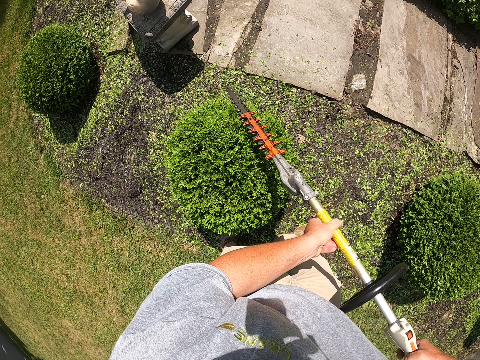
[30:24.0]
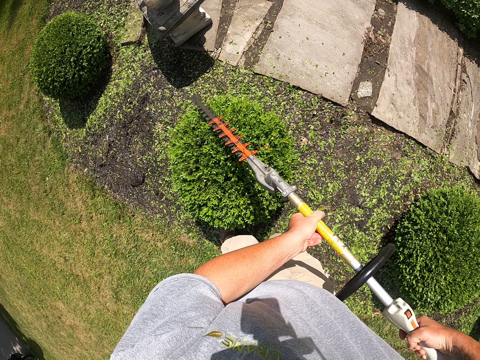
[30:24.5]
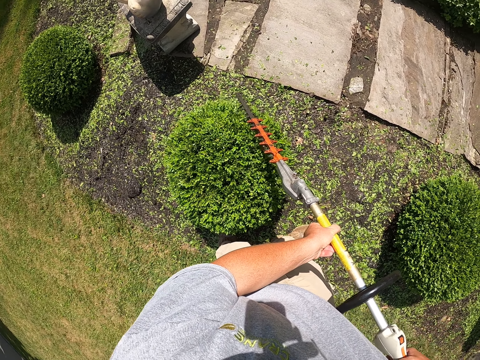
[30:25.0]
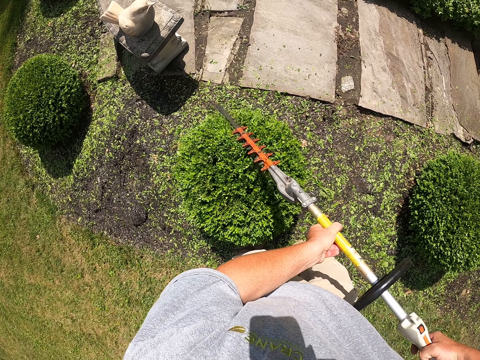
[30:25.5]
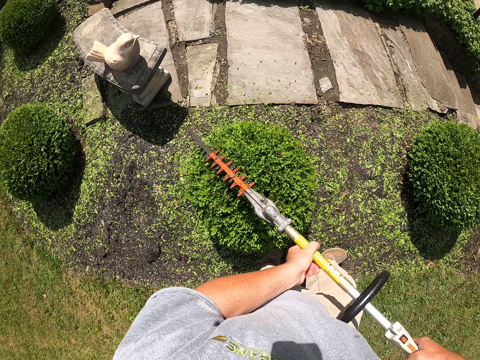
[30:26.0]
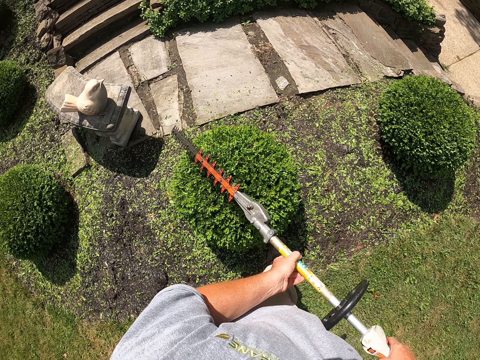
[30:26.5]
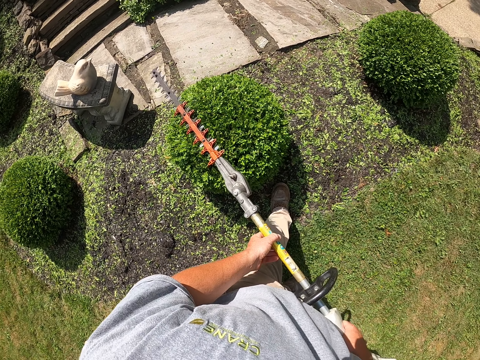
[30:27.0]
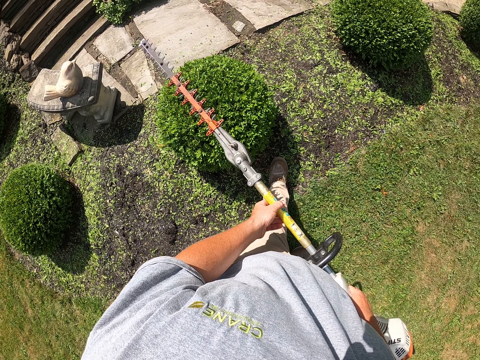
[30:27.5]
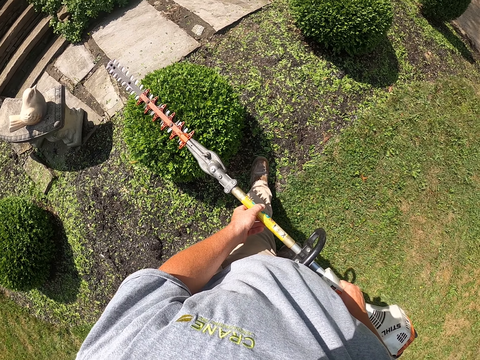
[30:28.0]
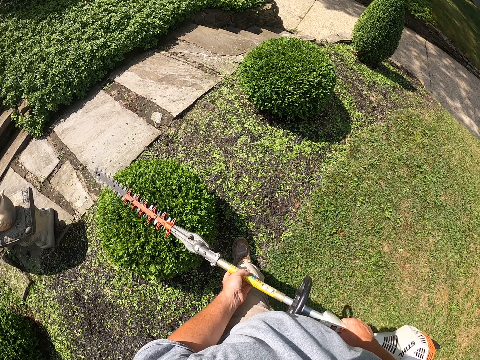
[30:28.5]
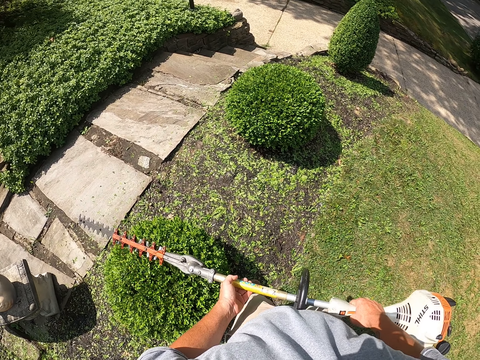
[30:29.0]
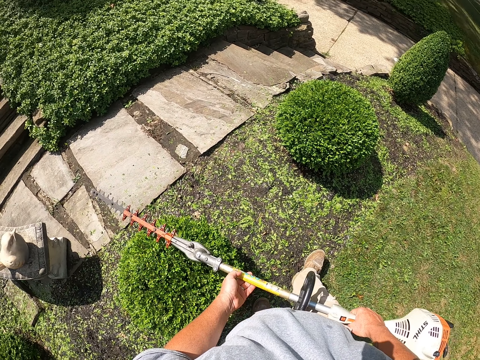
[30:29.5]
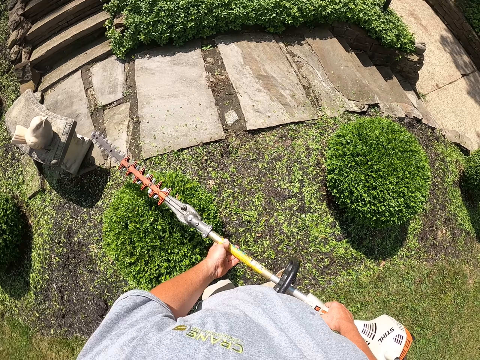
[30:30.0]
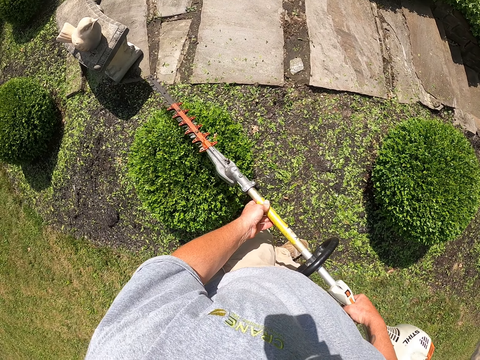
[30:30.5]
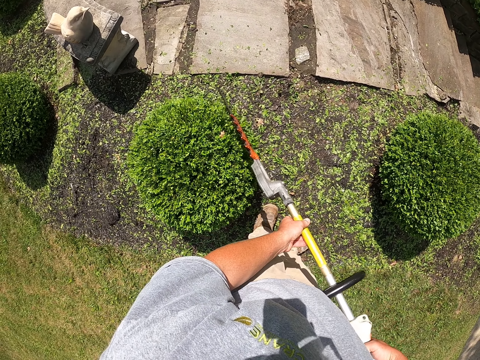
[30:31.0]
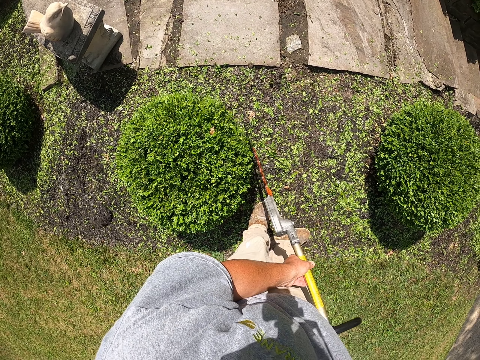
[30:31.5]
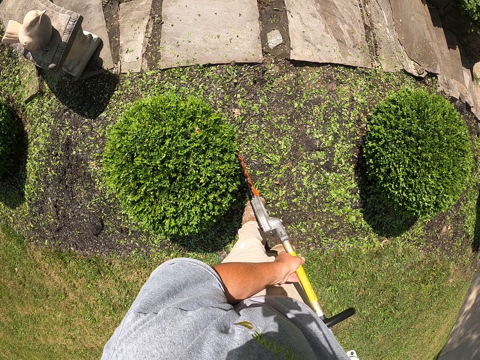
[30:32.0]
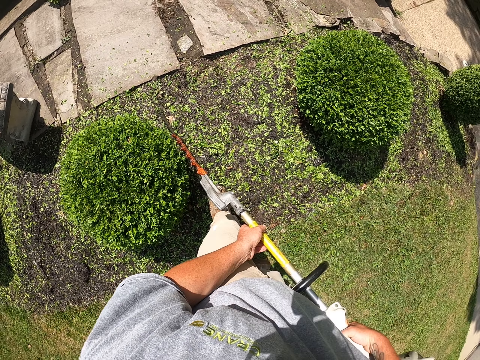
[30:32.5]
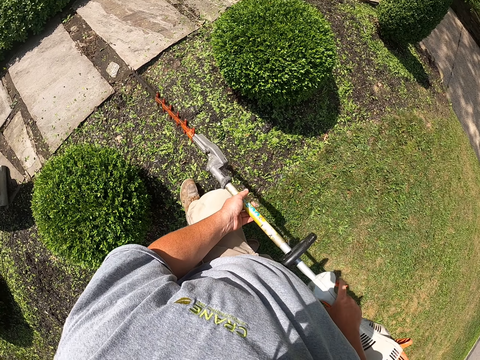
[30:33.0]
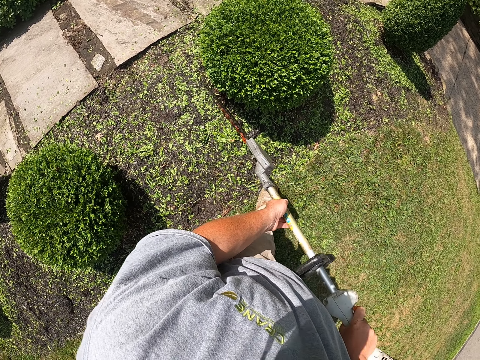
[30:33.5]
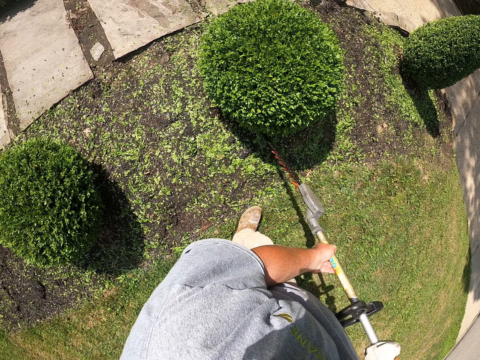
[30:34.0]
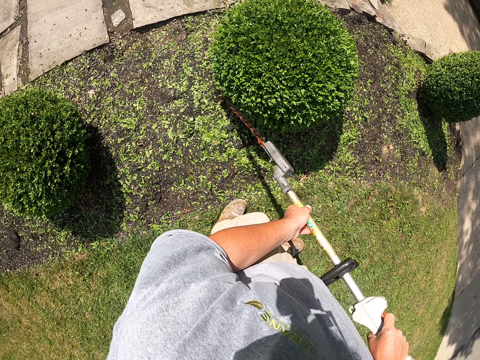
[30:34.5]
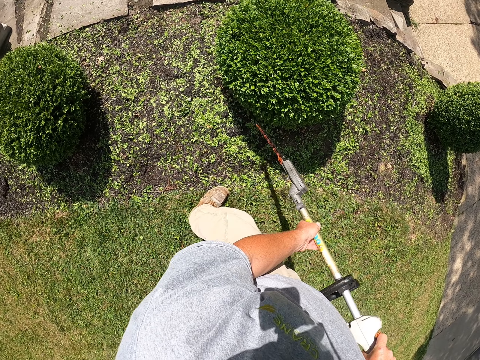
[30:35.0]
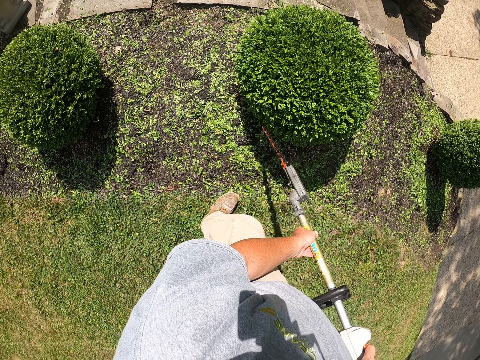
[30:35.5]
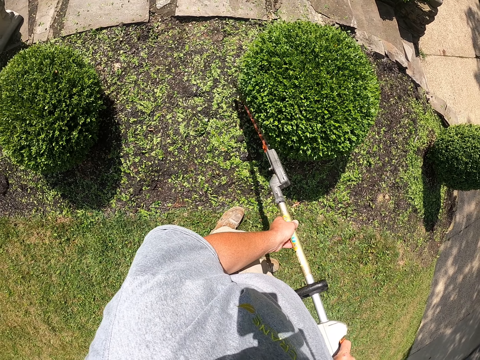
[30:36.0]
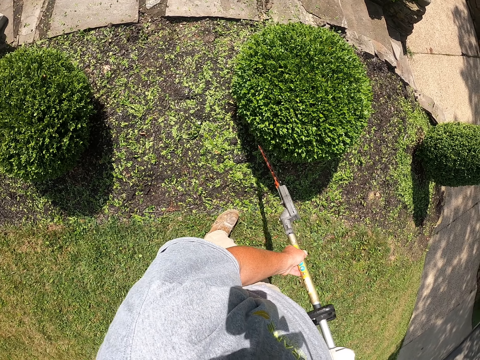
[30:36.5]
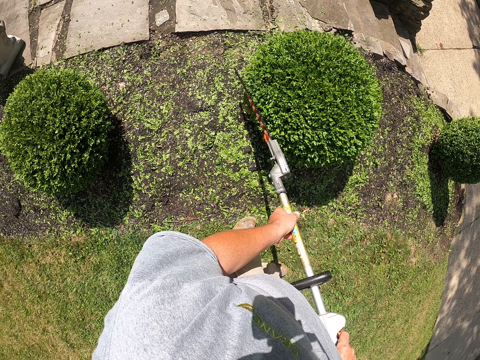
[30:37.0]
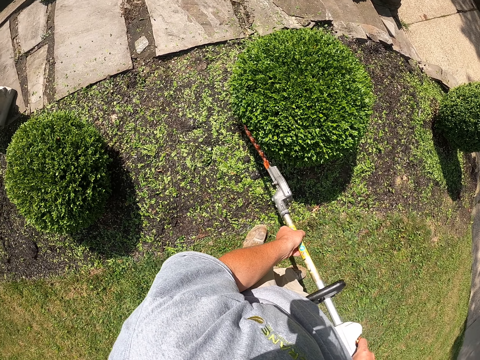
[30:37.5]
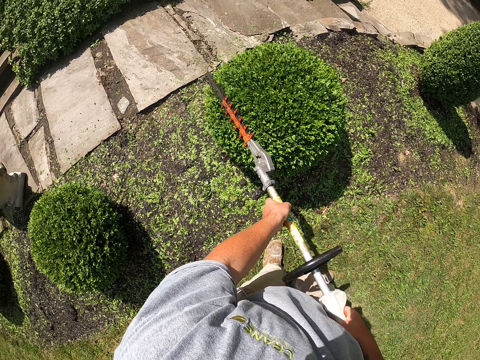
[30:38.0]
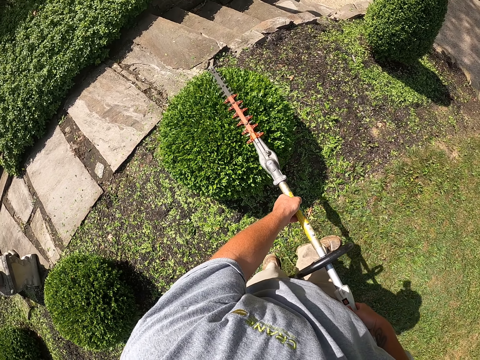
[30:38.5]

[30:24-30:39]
The camera wearer steps forward. They trim the tree with a tree trimmer. They step backwards. They raise the tree trimmer. They walk. They trim the tree with the tree trimmer. They walk. They trim the tree with the tree trimmer.

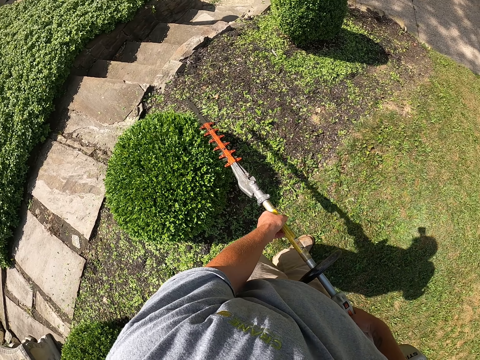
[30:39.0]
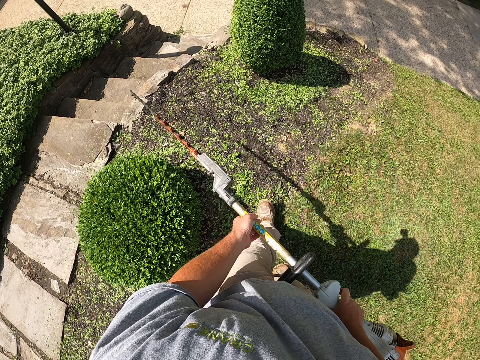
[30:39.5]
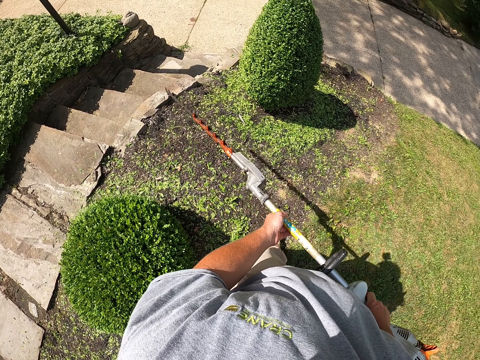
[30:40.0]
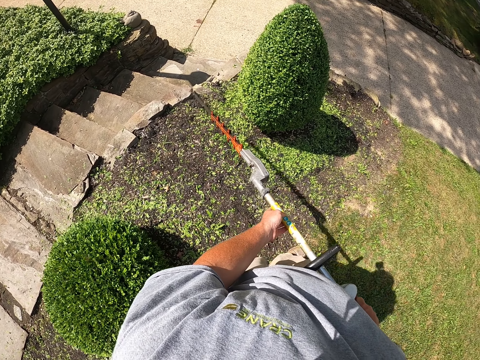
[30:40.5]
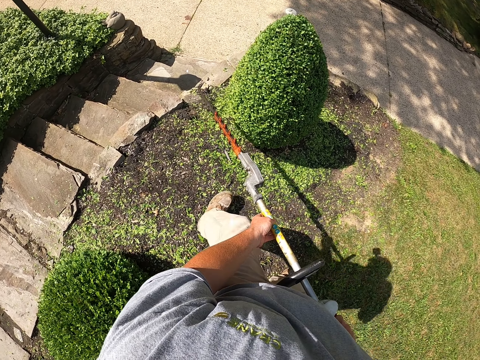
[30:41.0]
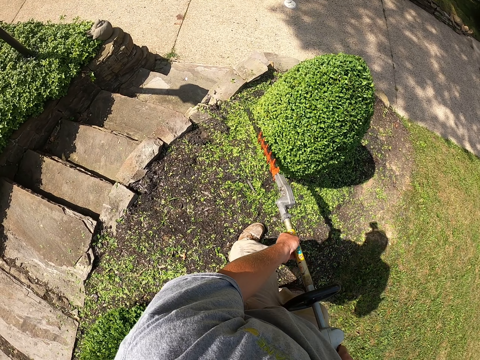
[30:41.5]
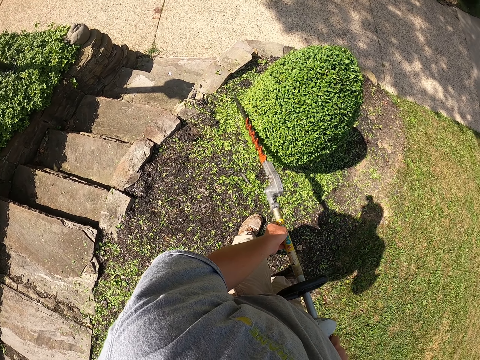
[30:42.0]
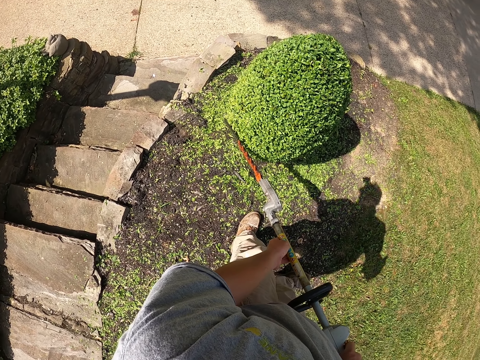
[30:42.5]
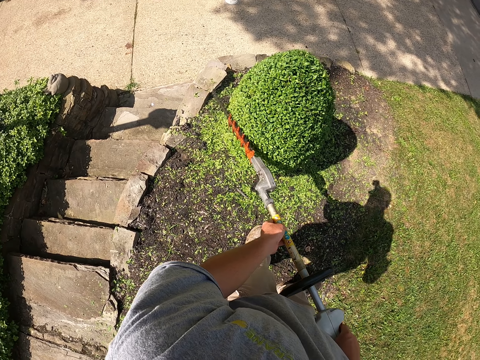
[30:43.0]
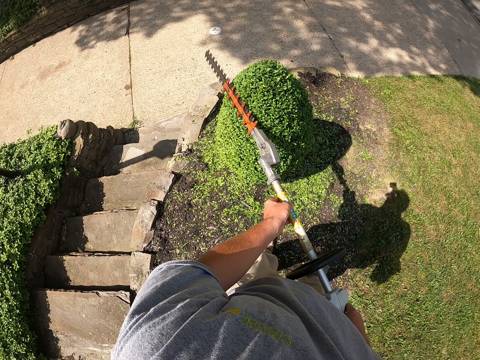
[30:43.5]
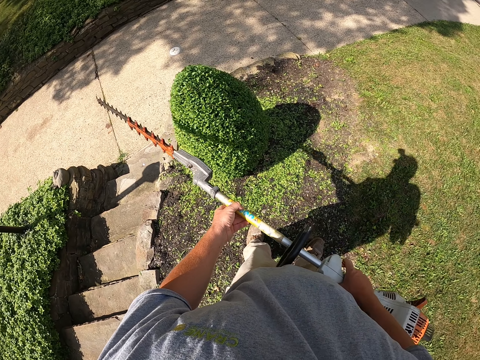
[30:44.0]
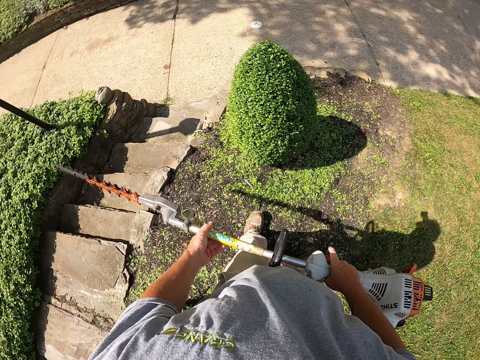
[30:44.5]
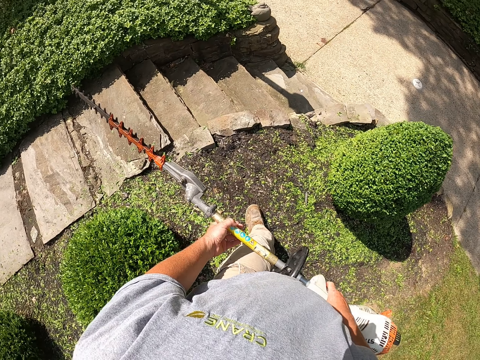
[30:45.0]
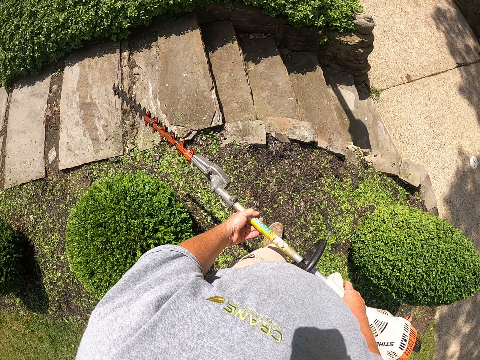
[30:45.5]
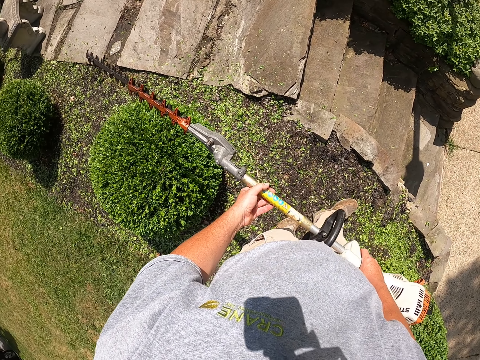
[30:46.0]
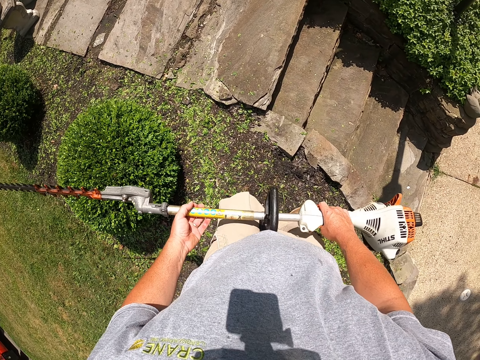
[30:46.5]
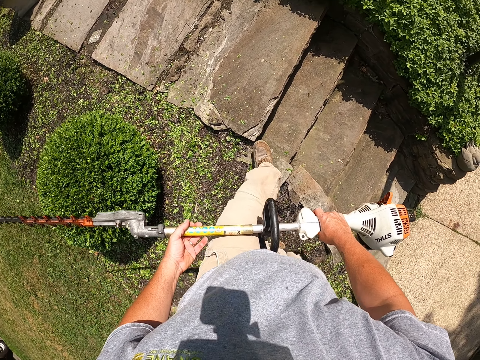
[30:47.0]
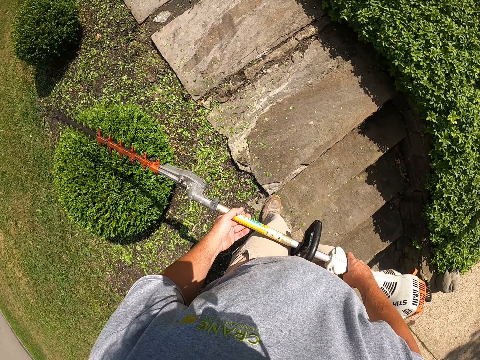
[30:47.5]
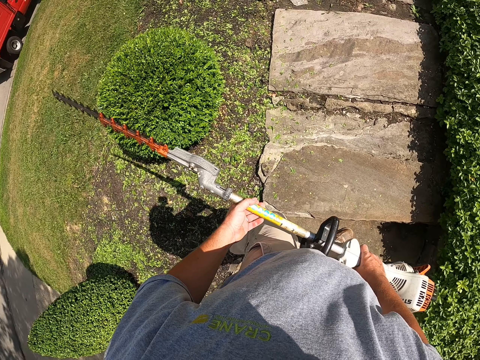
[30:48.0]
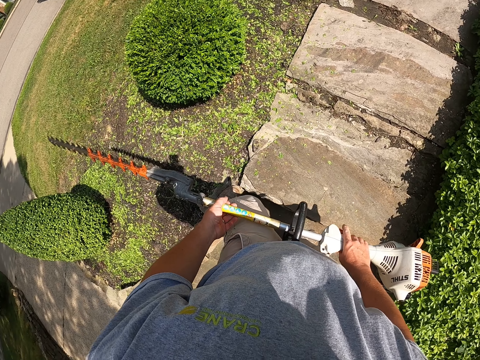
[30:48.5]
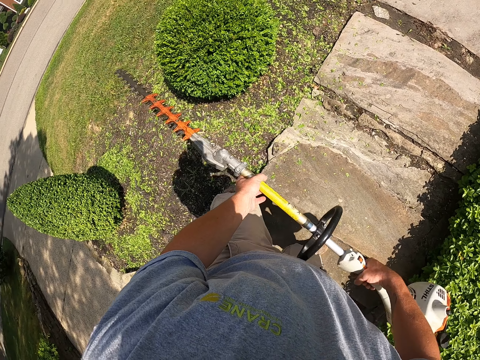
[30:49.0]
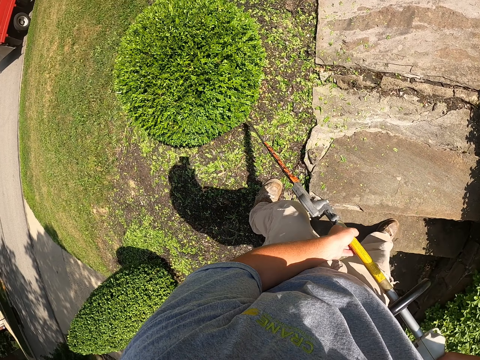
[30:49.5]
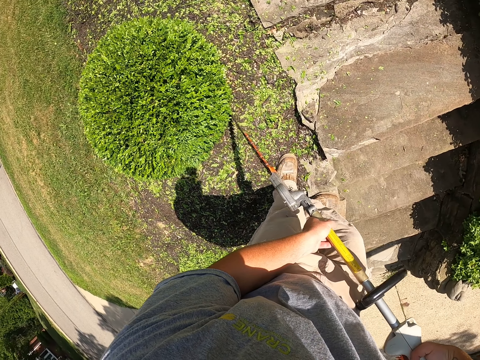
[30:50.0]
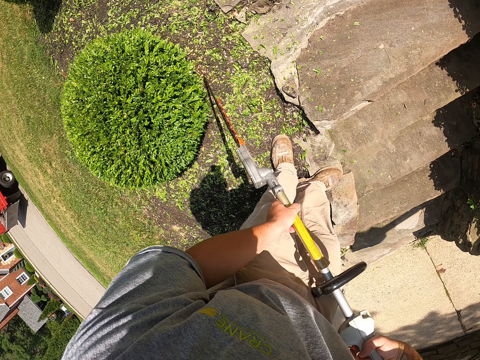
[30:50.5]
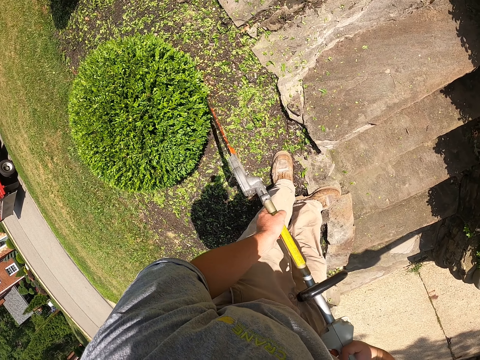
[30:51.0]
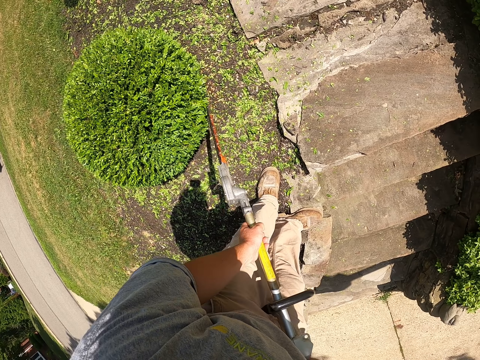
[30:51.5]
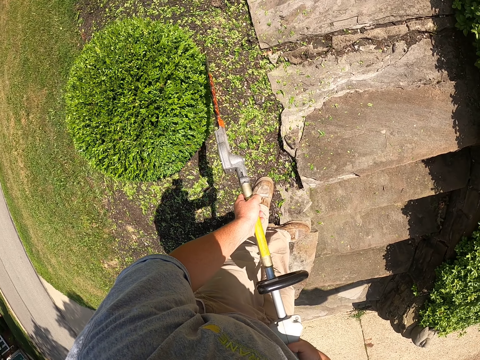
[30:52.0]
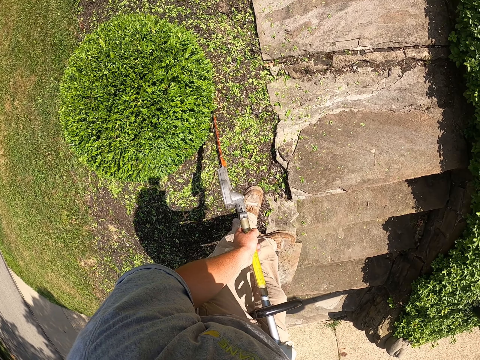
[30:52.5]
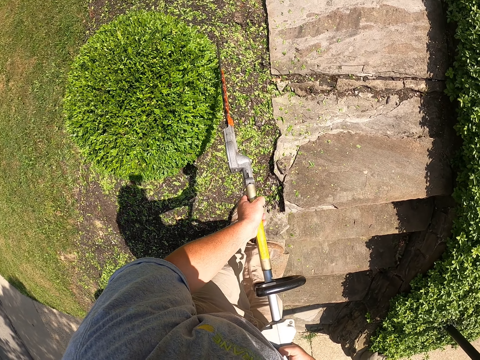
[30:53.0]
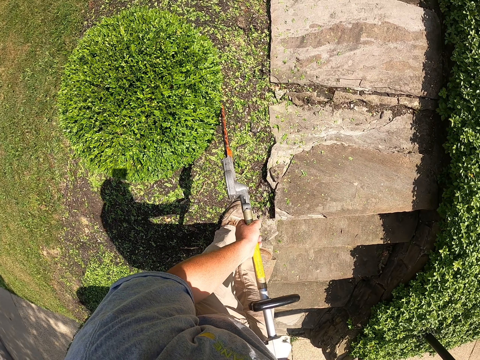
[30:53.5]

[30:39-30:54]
The camera wearer walks. They trim the tree with a tree trimmer. They turn around. They walk on the footpath. They trim the tree with the tree trimmer.
